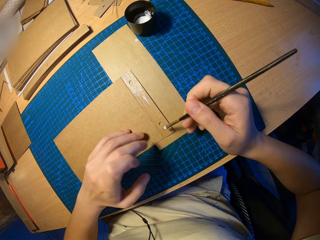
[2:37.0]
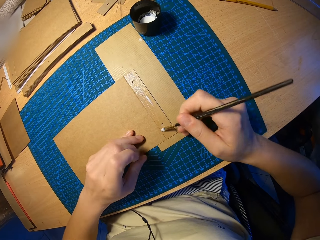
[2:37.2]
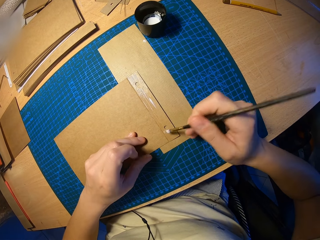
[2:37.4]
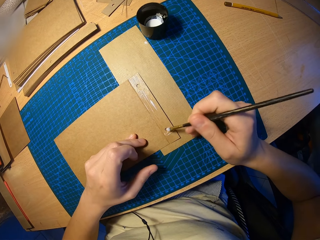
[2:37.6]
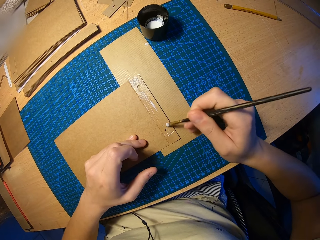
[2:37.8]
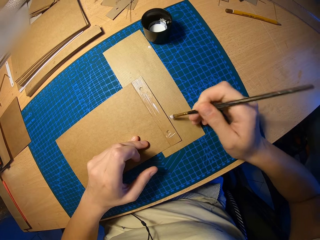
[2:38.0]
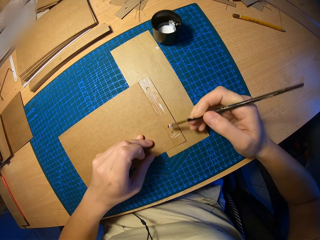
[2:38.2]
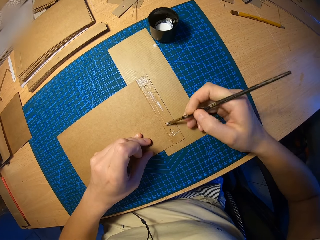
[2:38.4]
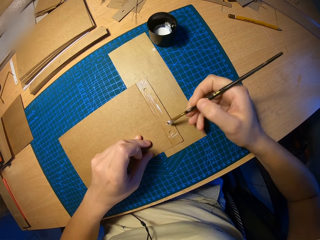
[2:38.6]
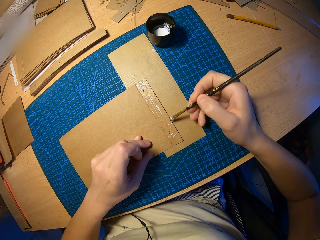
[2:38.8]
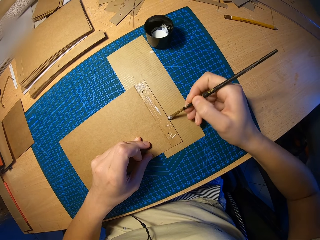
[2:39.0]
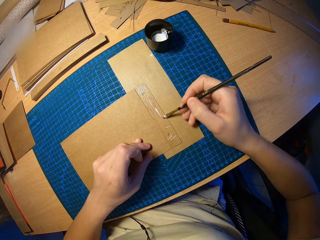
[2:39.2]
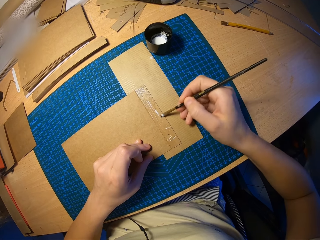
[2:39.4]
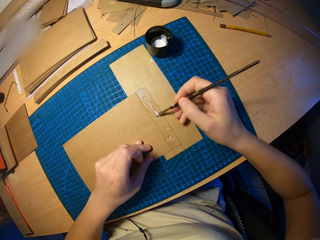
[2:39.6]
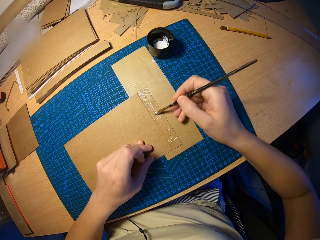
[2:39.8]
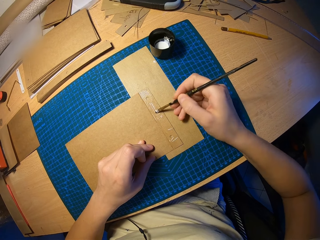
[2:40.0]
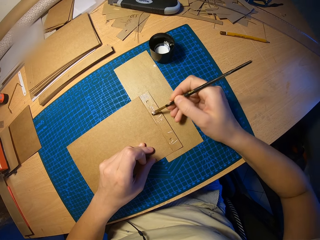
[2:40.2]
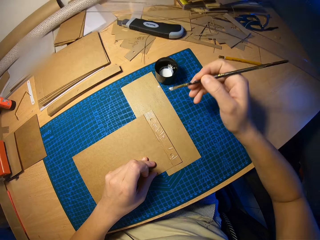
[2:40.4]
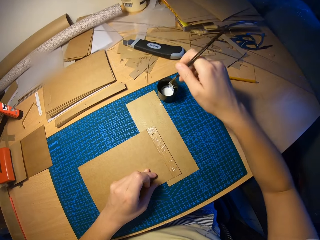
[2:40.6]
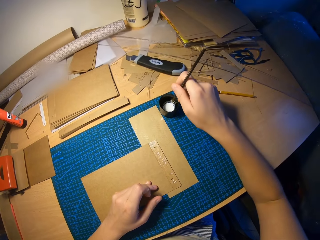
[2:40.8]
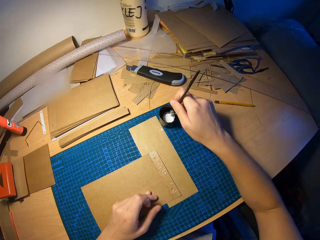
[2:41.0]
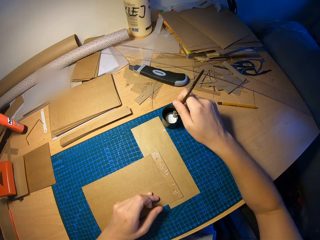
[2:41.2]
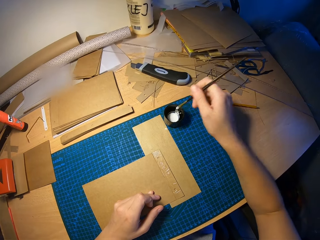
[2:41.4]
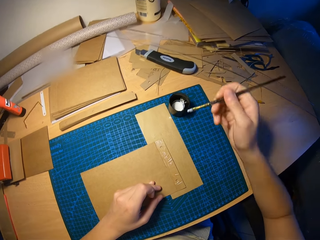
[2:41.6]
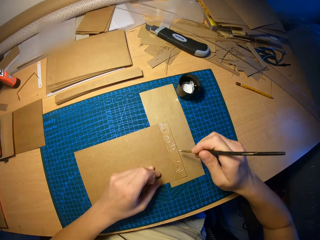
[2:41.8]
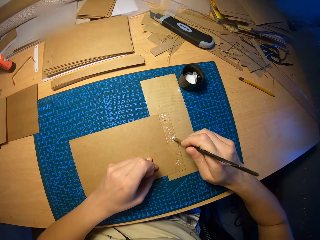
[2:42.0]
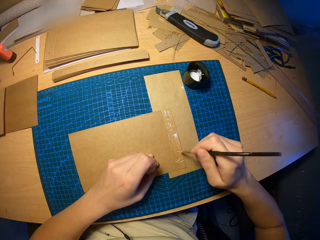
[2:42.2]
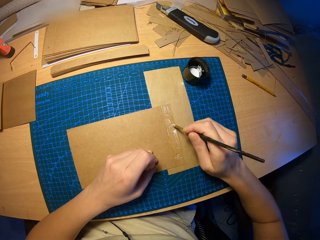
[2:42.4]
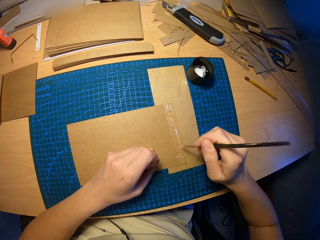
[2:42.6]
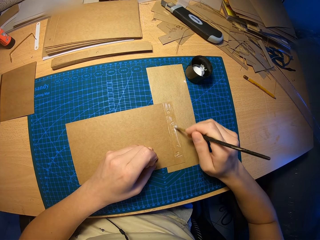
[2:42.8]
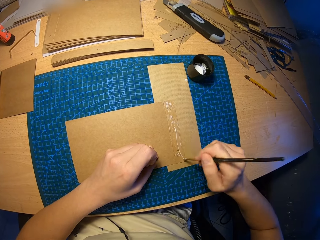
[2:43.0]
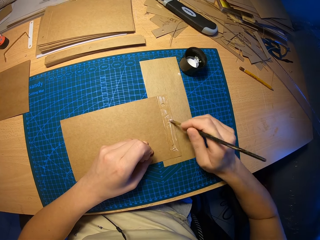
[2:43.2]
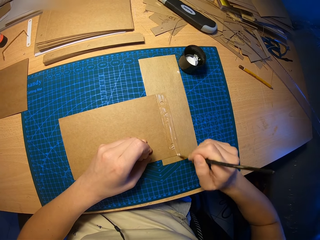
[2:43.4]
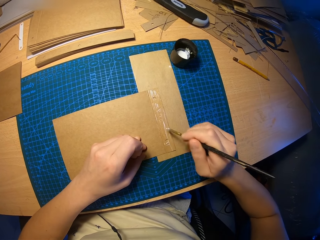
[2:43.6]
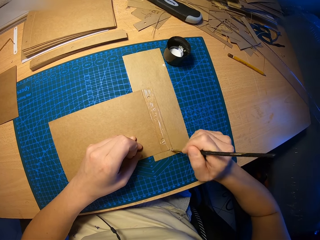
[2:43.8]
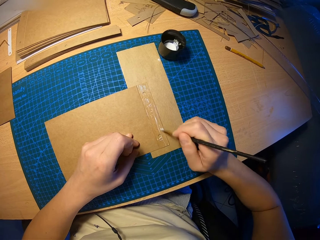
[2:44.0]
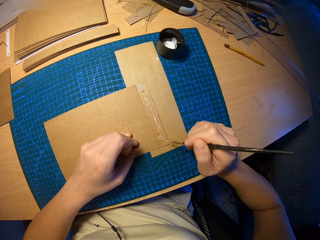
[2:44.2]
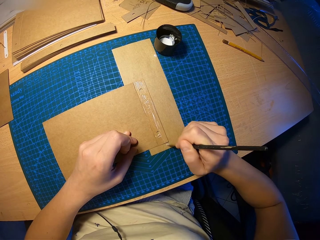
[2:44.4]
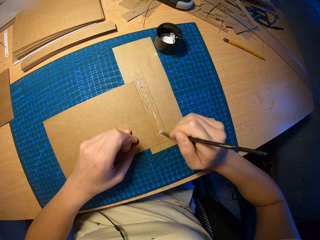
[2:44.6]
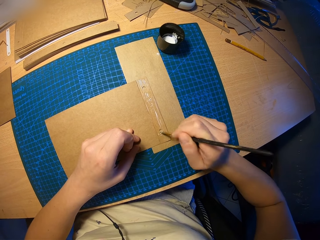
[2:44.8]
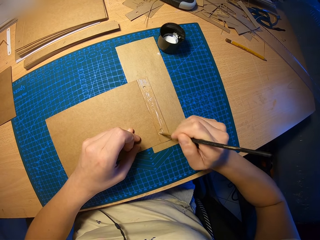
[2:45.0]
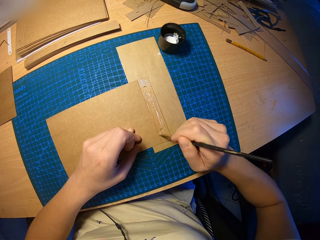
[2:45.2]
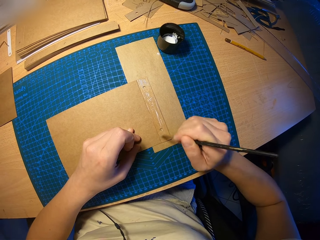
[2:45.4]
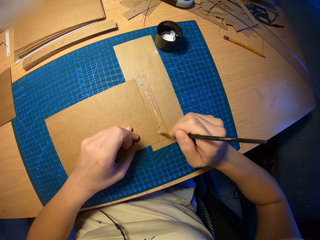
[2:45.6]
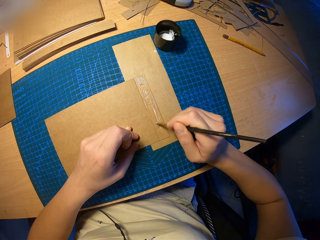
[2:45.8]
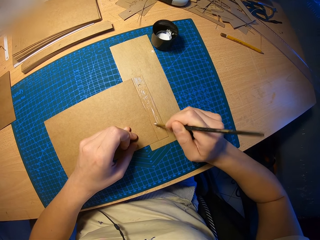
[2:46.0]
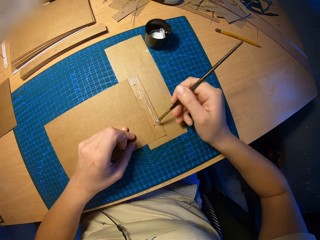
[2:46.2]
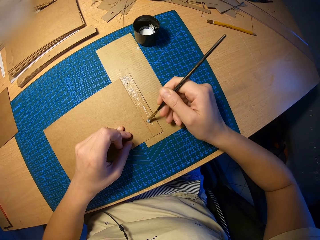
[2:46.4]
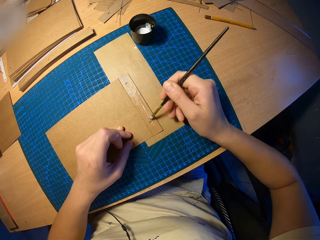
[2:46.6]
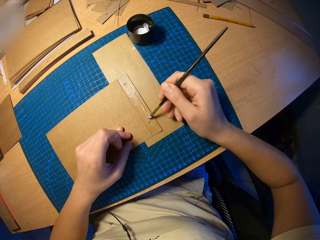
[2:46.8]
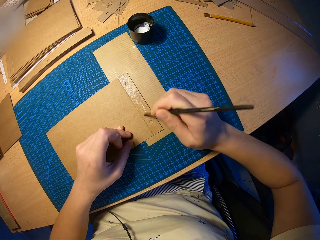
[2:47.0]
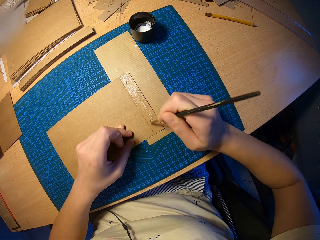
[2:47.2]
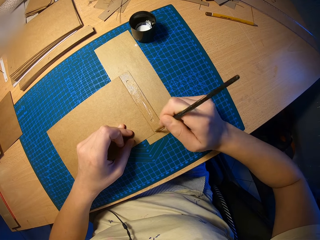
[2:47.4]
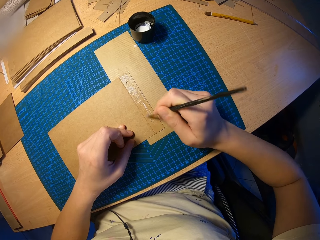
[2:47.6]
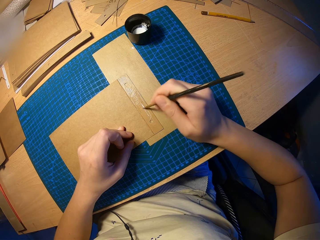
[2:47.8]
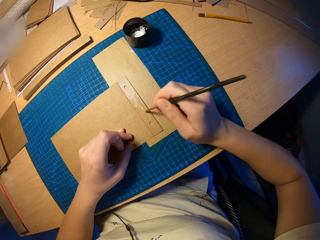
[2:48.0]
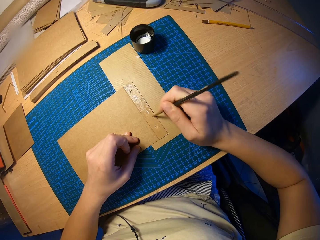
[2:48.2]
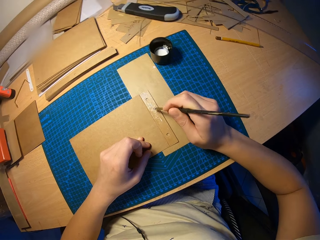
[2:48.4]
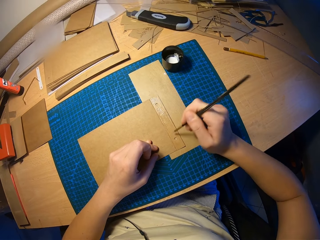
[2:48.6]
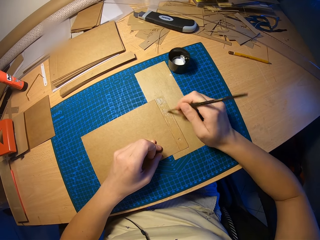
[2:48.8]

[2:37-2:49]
The camera wearer applies the glue on the paper. He dips the brush in his right hand into the cup of glue on the table. He rubs the glue on the craft paper with the brush in his right hand.

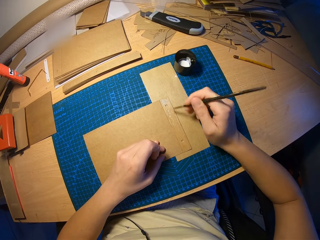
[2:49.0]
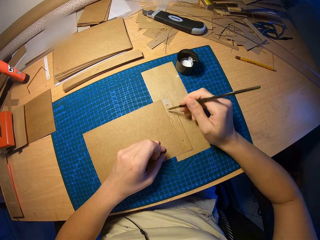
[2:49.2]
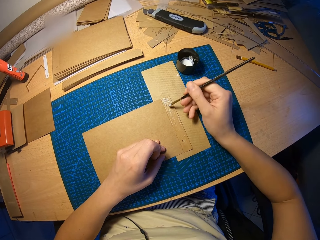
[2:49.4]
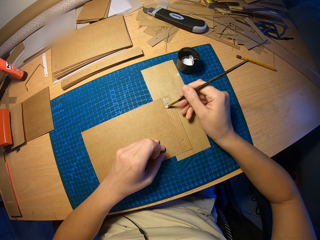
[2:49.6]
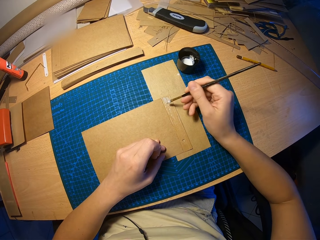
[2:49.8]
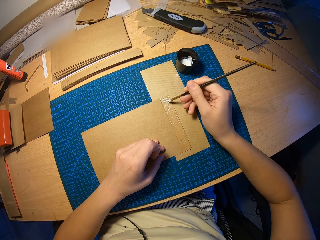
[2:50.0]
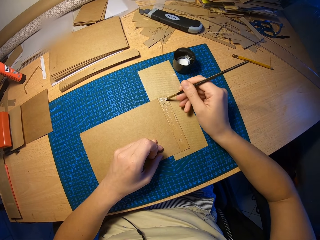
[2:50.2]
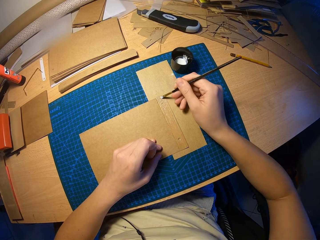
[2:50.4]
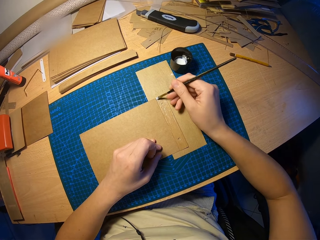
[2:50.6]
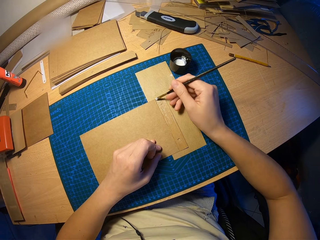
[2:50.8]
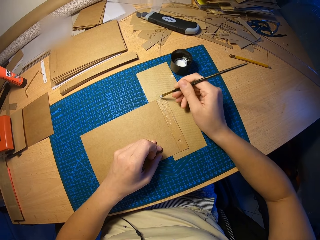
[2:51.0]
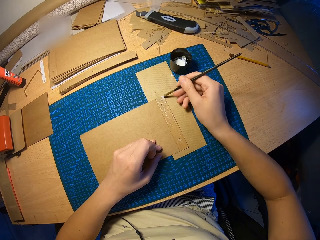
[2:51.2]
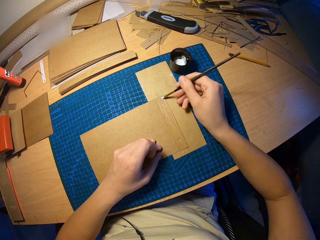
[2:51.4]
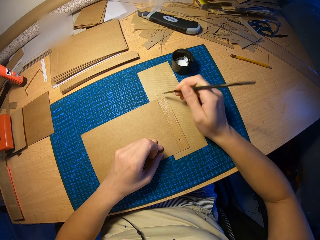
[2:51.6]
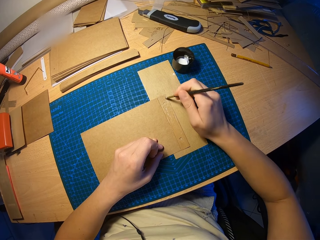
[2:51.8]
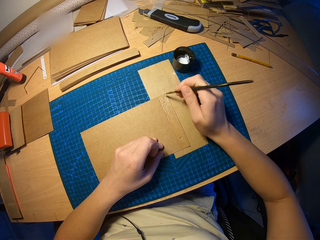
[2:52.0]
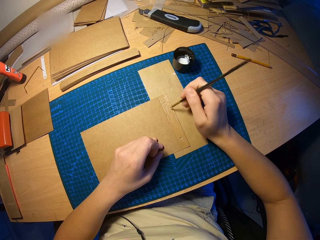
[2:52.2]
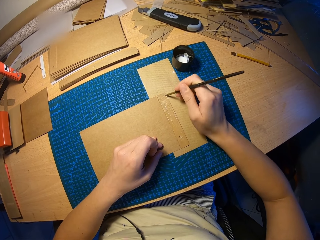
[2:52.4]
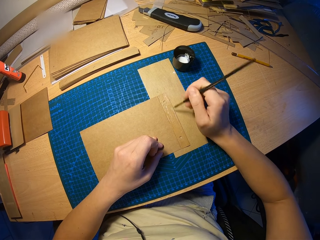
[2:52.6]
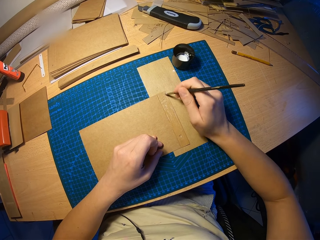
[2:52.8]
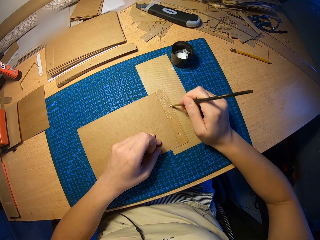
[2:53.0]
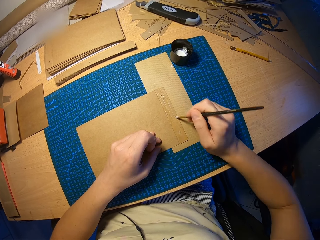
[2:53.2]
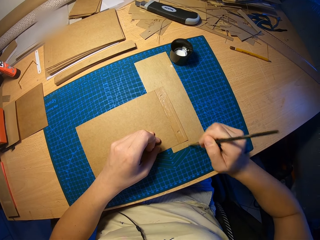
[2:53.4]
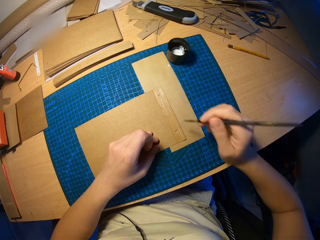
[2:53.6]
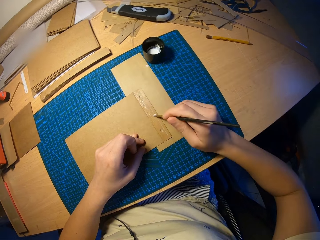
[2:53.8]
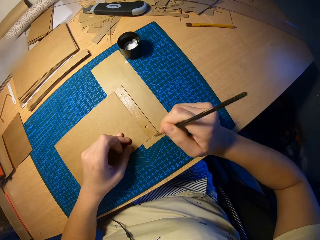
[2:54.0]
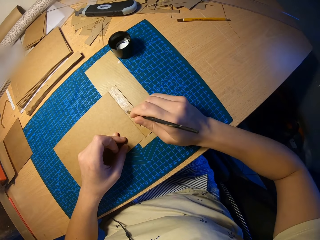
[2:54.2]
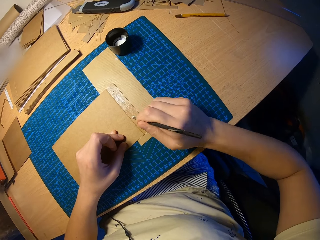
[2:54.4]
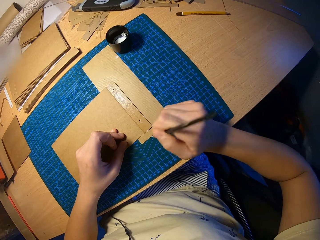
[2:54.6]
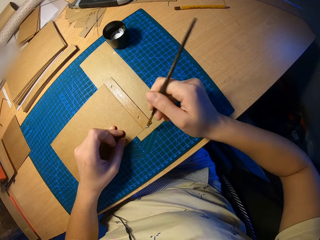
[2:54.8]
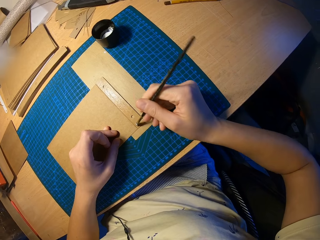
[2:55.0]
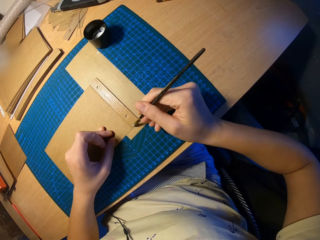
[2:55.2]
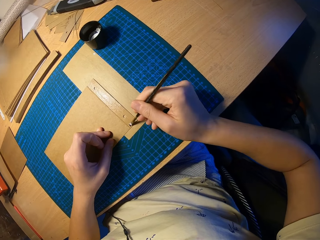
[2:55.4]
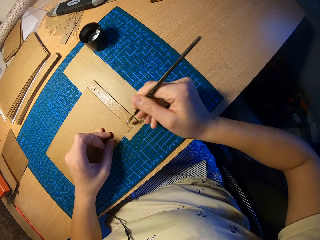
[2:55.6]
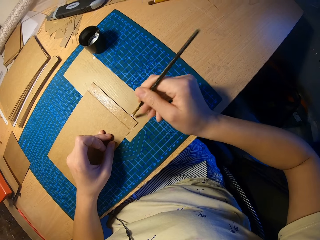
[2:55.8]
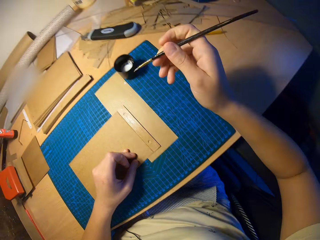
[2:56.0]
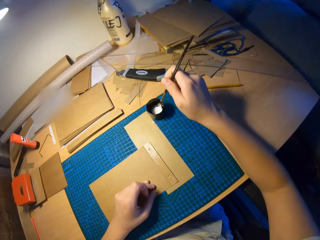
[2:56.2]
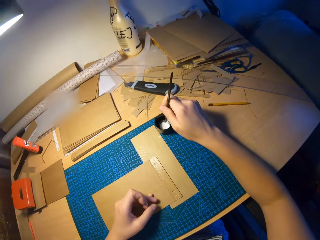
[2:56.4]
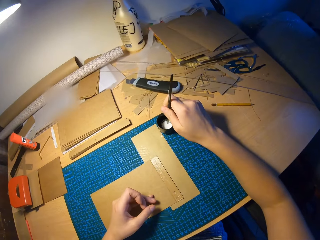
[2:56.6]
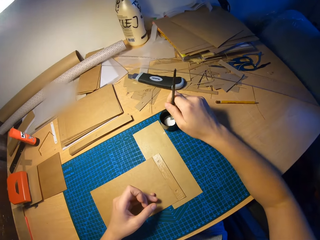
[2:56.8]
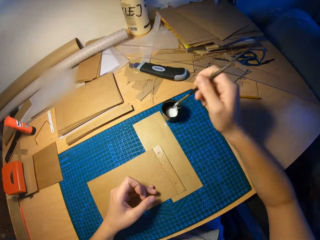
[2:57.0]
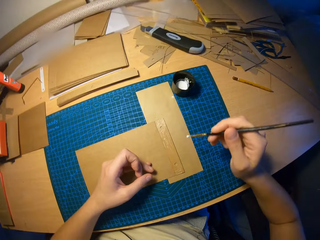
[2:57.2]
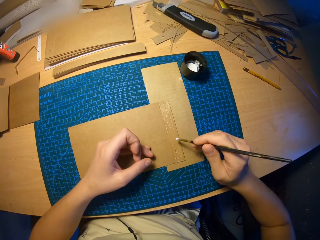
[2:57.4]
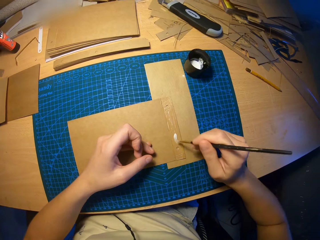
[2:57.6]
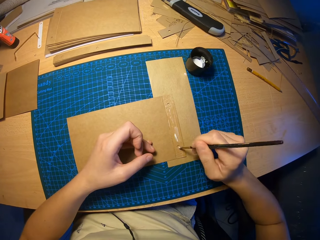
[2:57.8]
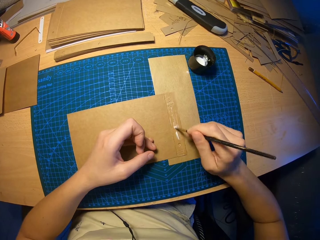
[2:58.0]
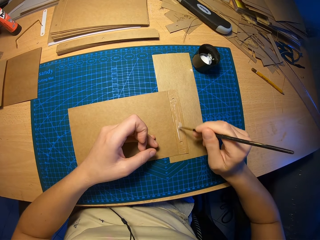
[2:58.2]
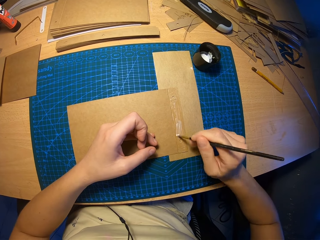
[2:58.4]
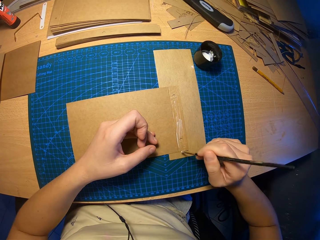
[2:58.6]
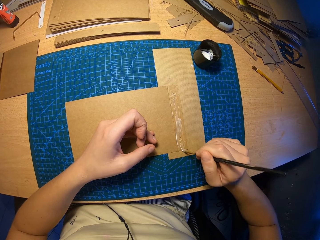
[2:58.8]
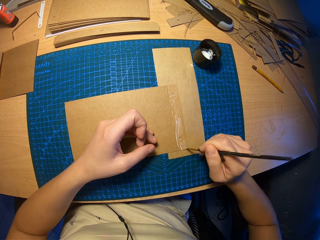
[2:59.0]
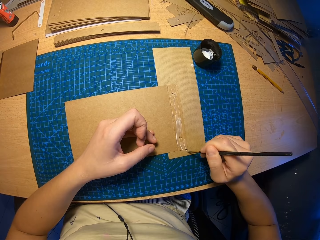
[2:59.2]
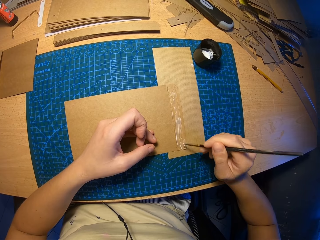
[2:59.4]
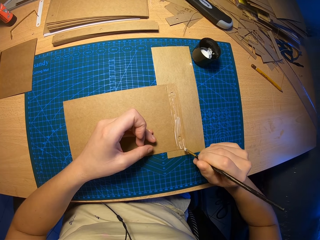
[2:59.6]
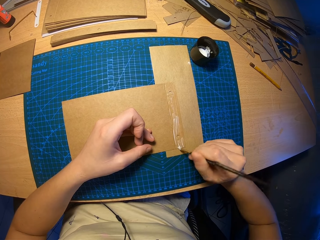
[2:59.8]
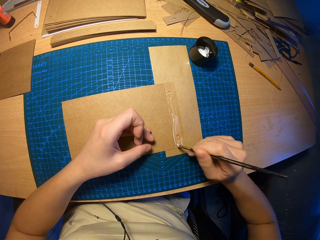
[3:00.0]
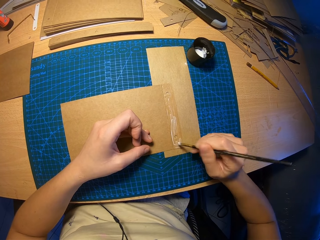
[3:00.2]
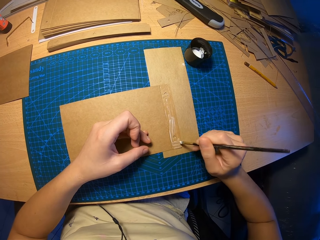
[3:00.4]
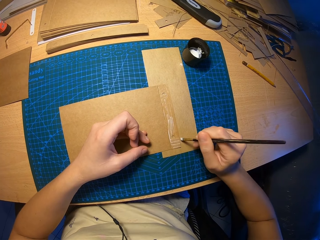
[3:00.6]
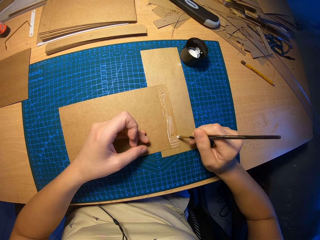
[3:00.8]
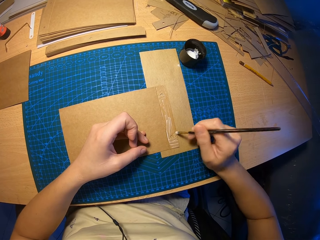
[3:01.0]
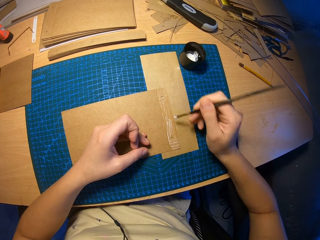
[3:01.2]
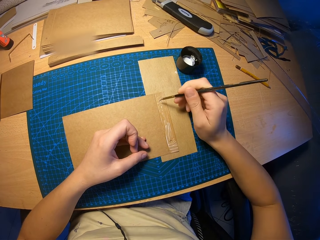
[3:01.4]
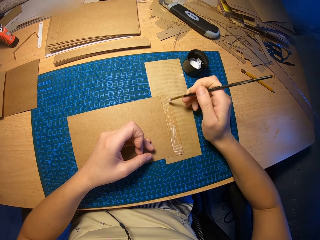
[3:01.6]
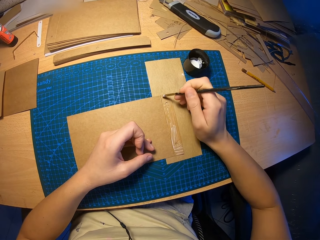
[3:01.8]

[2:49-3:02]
The camera wearer dips the brush in his right hand into the cup of glue on the table. He rubs the glue on the craft paper with the brush in his right hand.
